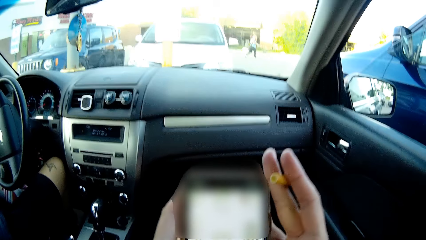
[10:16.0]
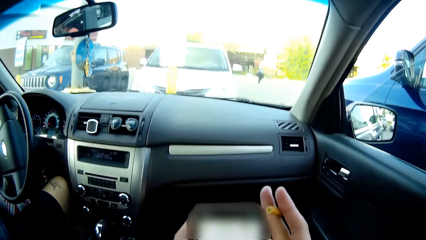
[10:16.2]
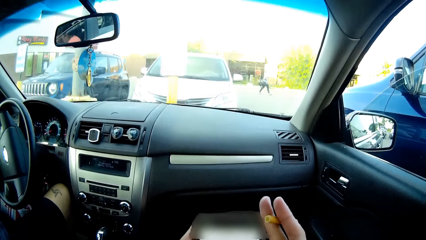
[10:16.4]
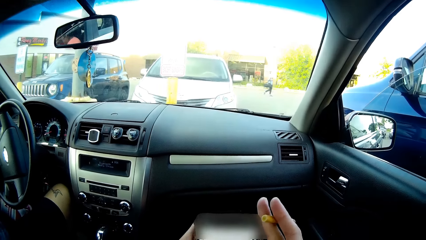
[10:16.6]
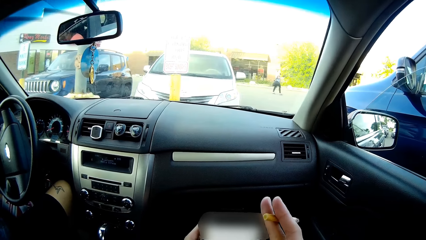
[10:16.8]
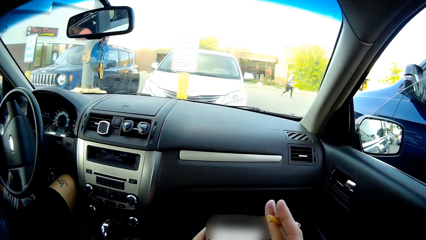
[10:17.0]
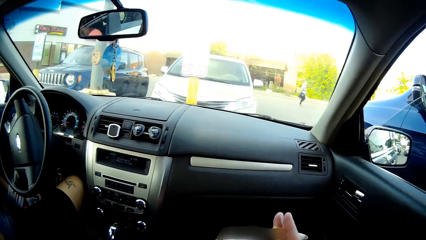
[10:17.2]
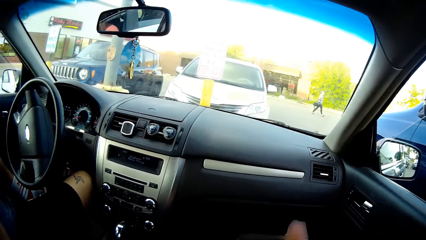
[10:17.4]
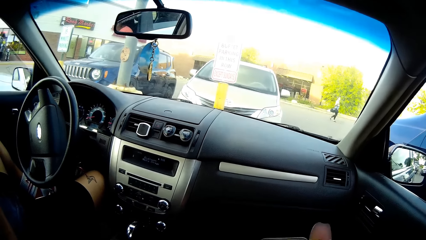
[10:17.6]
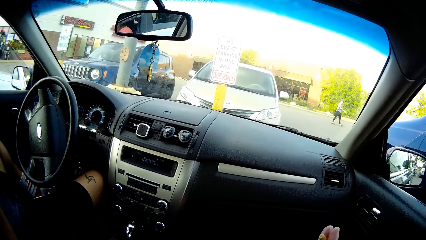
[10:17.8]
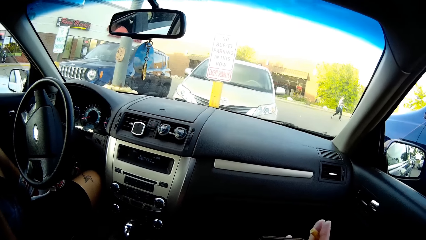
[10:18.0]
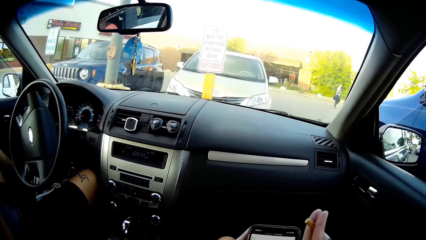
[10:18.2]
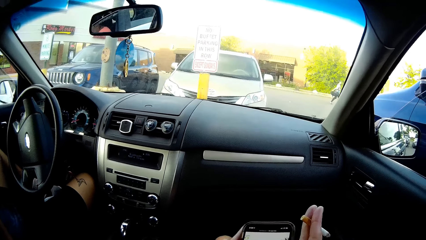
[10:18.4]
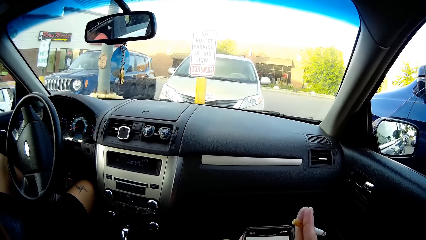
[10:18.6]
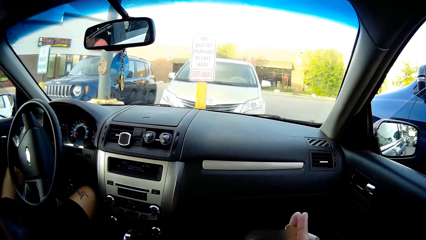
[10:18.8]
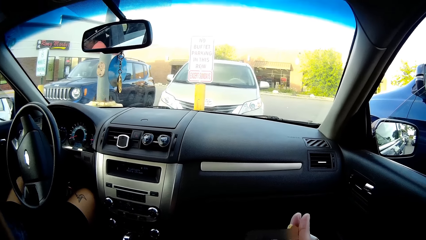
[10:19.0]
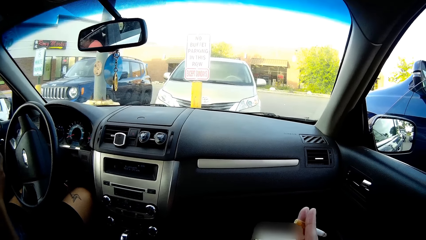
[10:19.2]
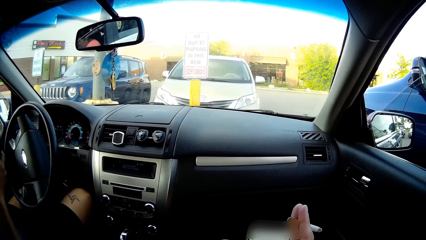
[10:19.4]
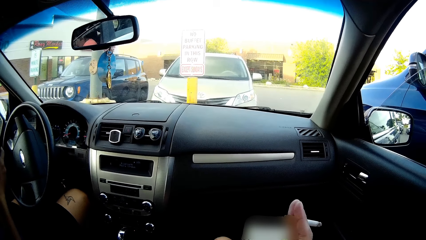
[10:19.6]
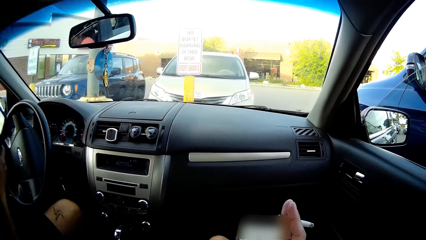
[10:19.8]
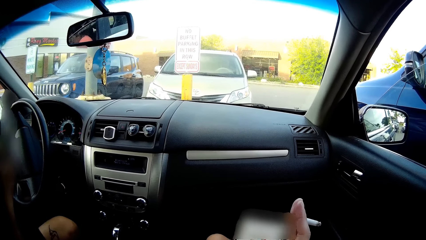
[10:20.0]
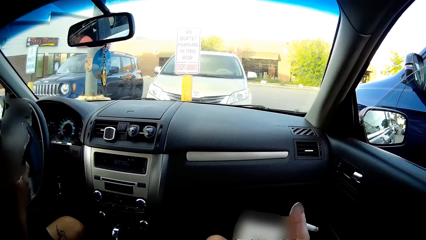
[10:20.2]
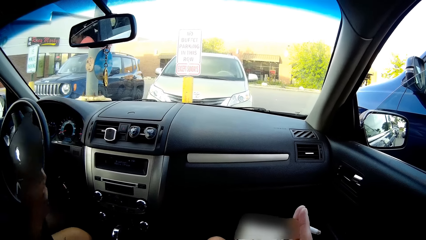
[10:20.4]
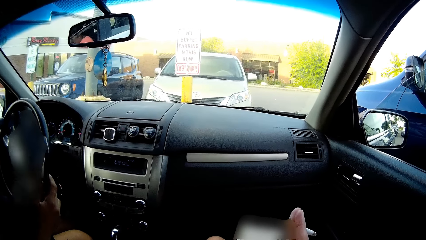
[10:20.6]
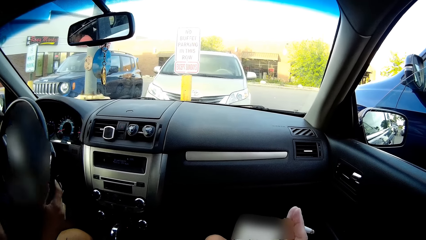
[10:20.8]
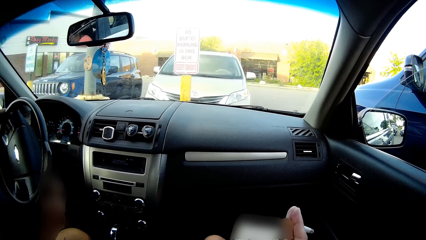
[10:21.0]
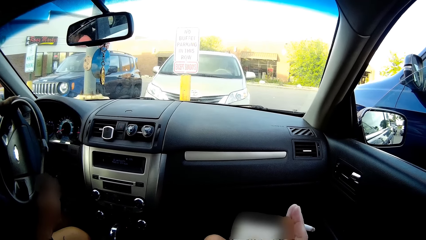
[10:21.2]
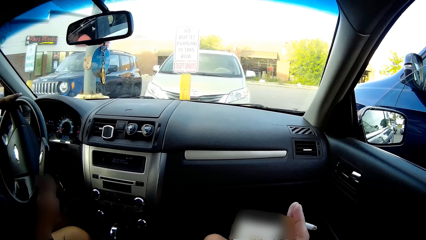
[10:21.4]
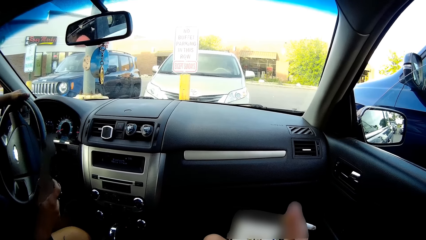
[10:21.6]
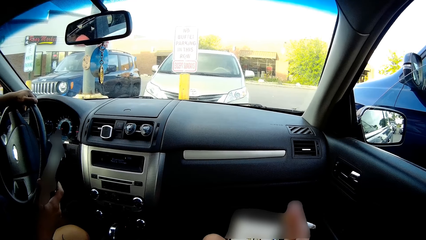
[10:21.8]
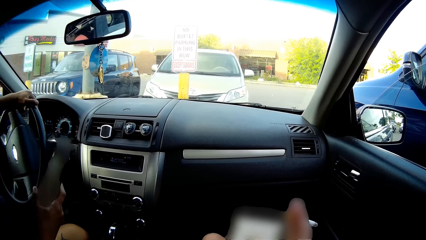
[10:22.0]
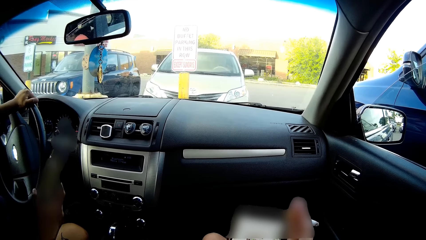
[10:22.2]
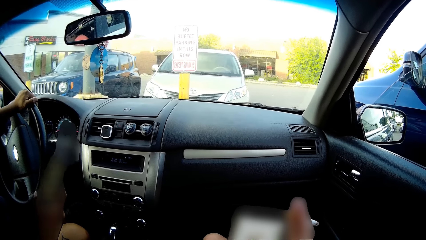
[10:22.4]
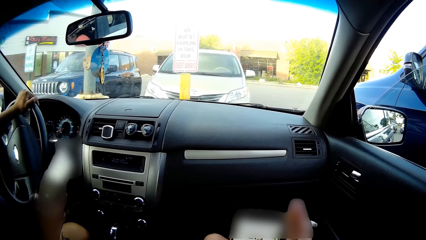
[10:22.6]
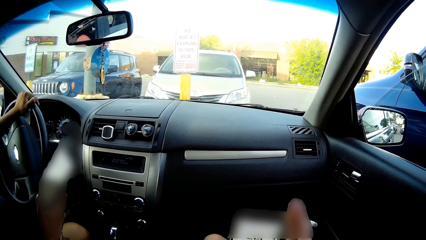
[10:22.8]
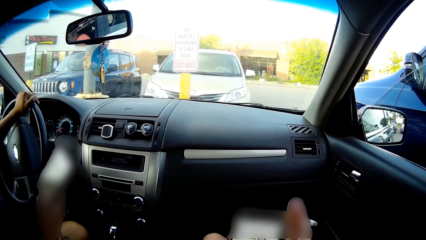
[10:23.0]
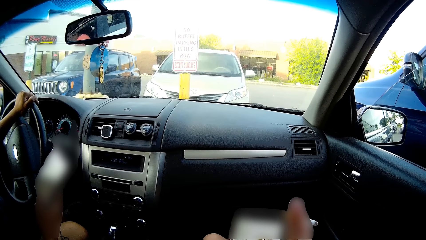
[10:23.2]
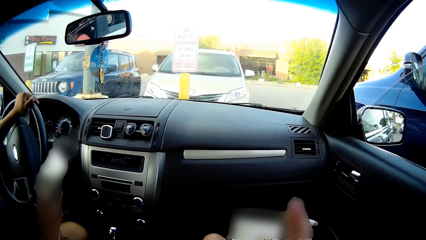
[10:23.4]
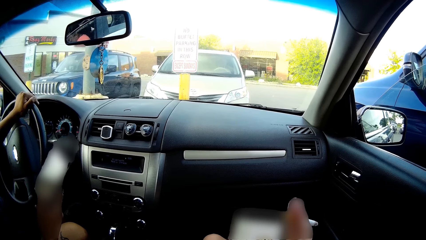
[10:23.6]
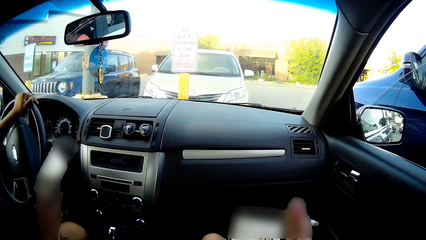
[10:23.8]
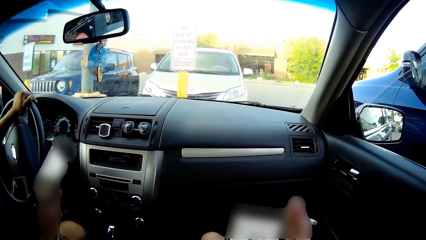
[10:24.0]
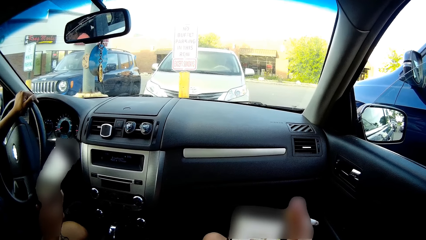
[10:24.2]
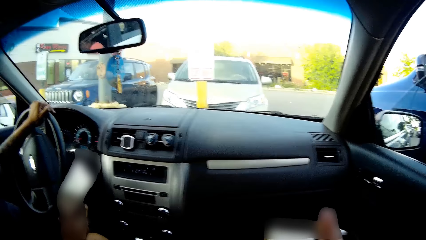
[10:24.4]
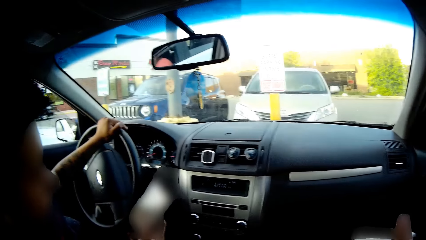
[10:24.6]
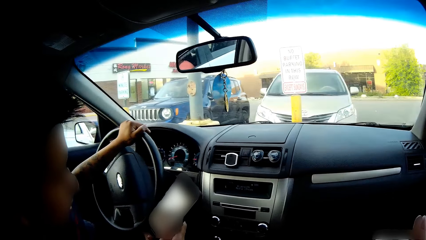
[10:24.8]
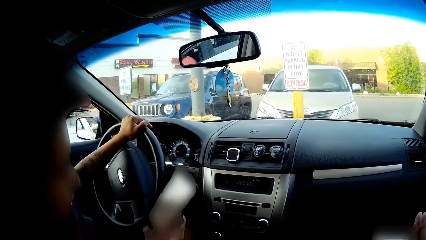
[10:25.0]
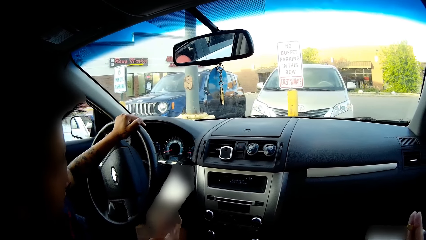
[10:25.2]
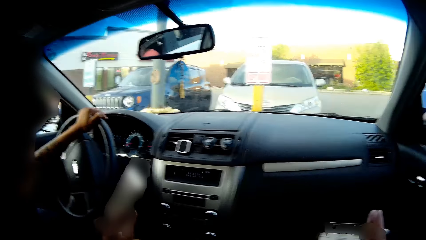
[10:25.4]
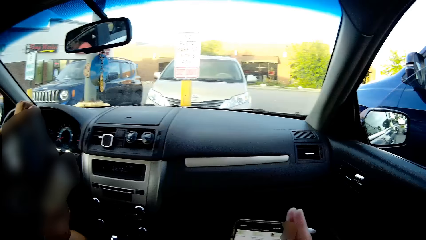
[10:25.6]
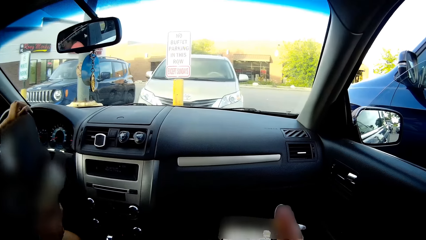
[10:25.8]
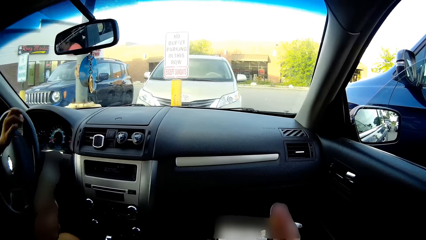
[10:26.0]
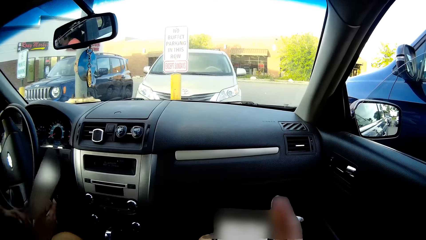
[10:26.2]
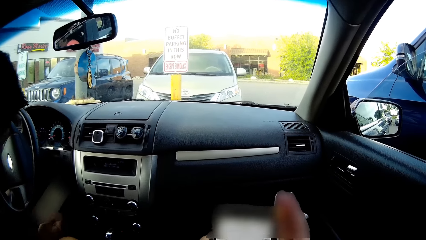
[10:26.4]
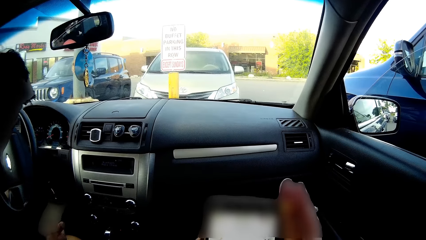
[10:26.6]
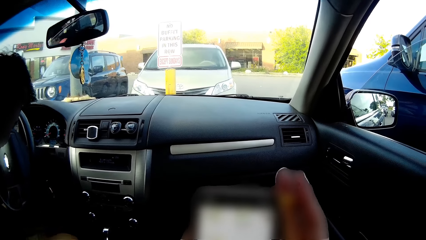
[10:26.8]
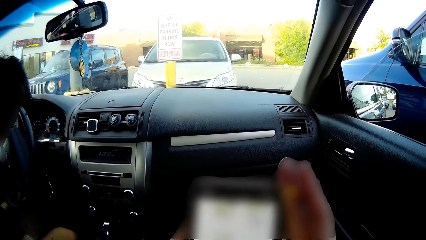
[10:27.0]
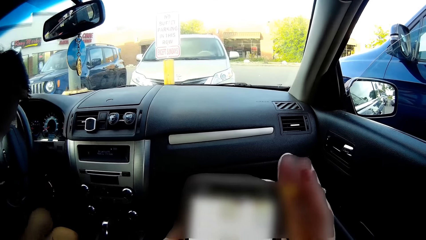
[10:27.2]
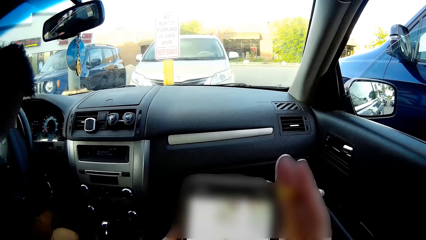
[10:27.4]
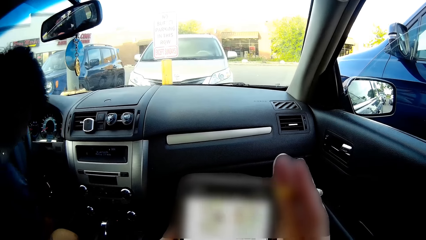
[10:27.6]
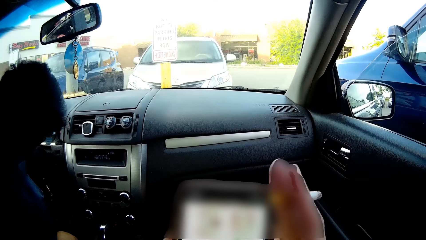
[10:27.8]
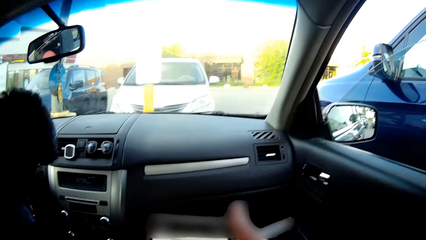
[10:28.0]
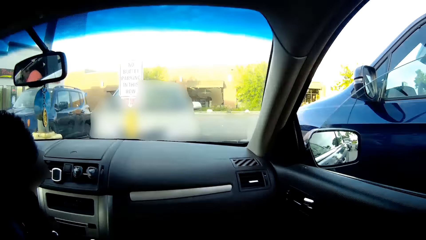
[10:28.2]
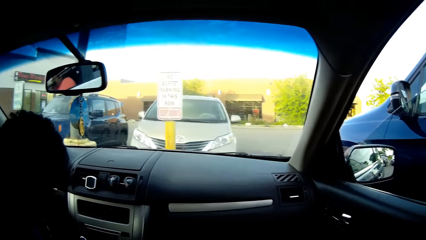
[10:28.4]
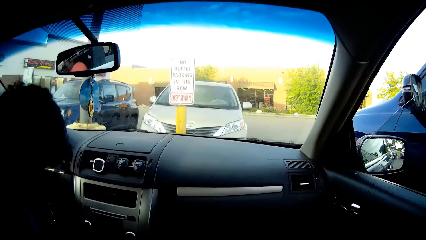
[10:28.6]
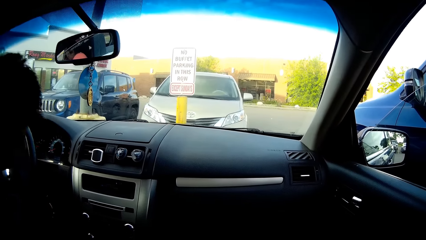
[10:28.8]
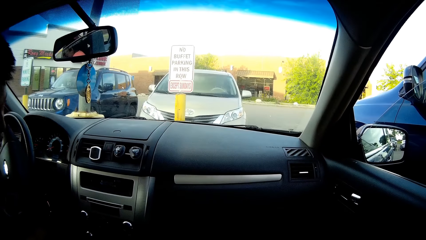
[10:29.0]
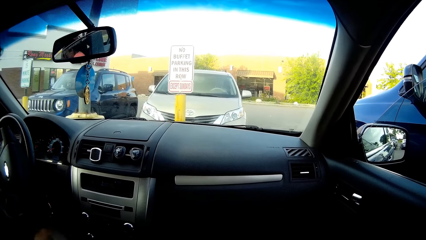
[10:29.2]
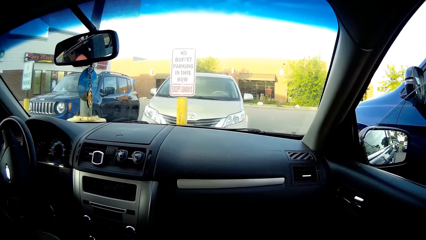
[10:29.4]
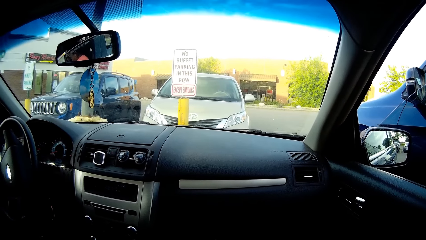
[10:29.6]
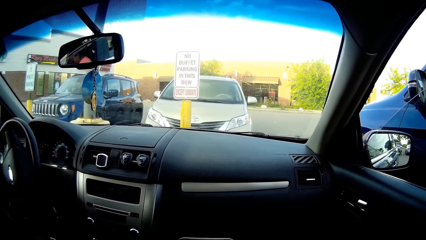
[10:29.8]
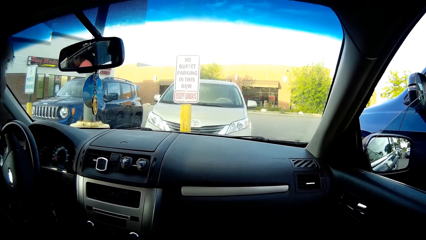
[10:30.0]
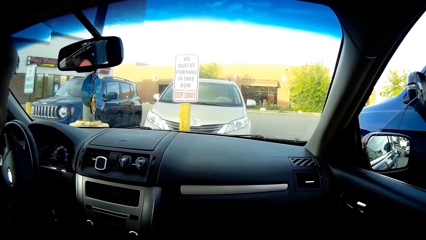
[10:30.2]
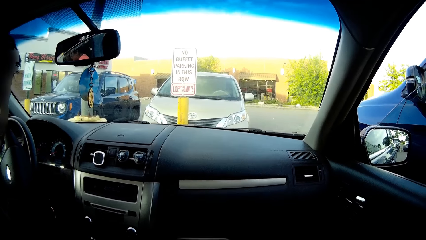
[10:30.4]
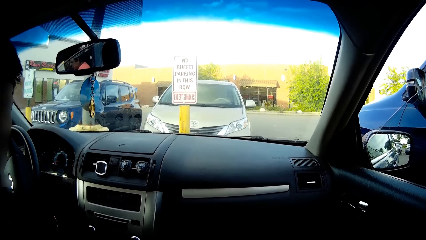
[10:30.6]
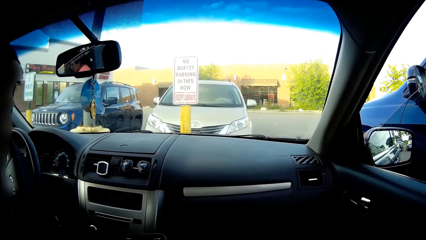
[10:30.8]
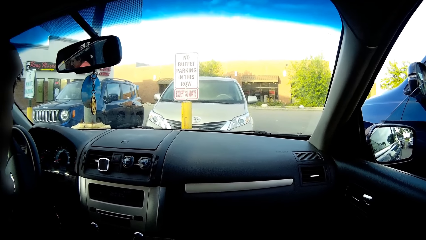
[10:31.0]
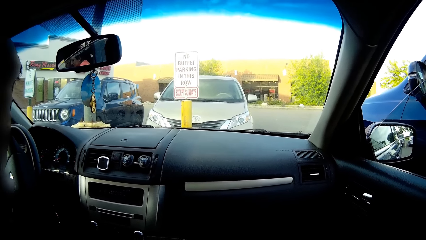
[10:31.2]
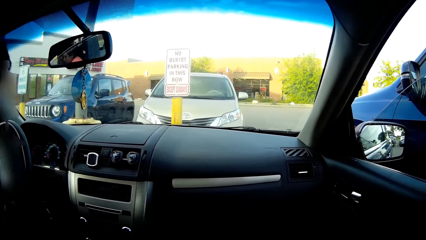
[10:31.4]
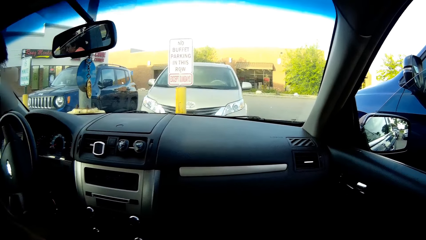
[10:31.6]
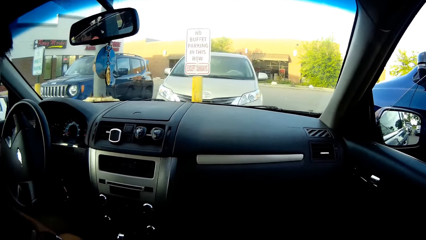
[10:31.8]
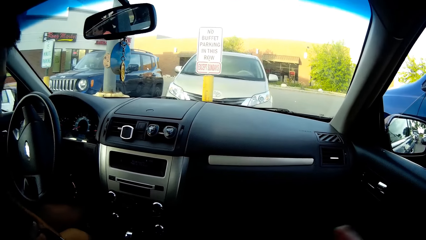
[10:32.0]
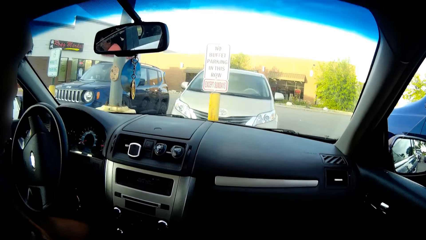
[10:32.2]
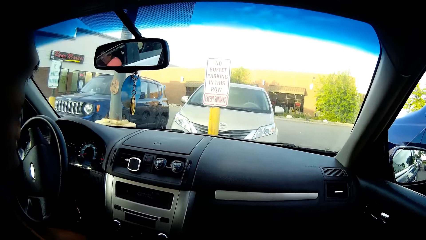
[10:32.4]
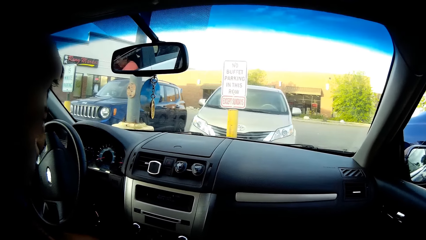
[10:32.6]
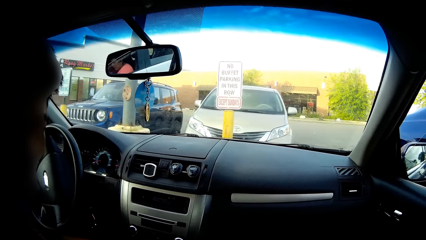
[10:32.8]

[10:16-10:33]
The camera wearer looks around and uses a phone. A man holds his phone with his right hand. The man places his left hand on a steering wheel. The man uses the phone. The man picks up a paper from the car compartment with both hands. The camera wearer uses the phone.
